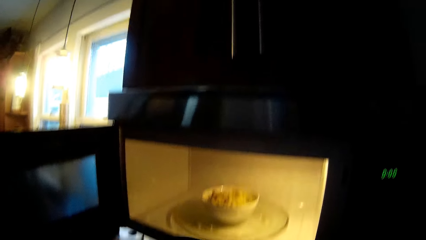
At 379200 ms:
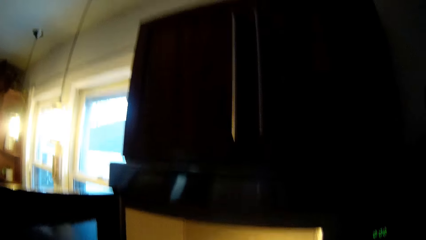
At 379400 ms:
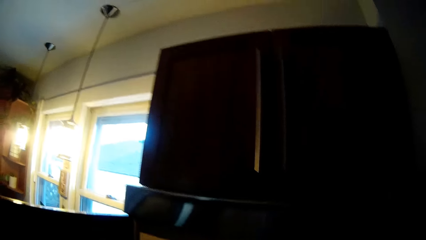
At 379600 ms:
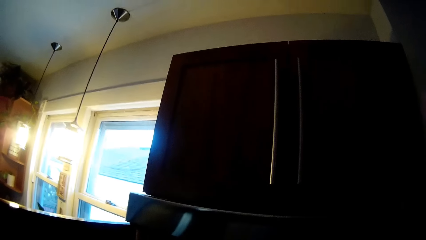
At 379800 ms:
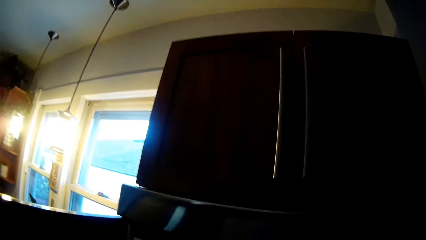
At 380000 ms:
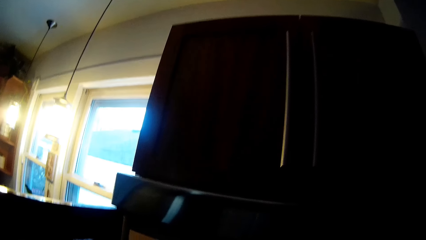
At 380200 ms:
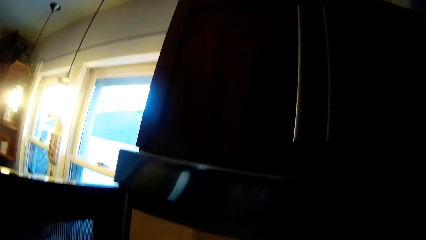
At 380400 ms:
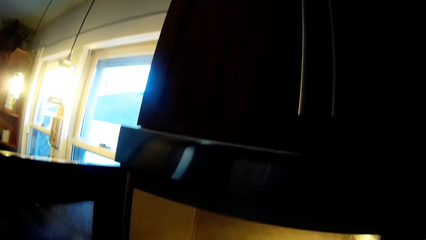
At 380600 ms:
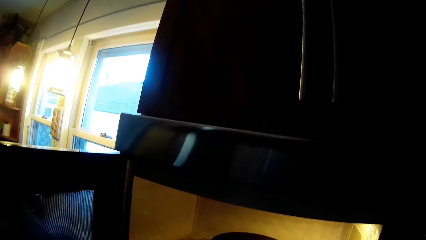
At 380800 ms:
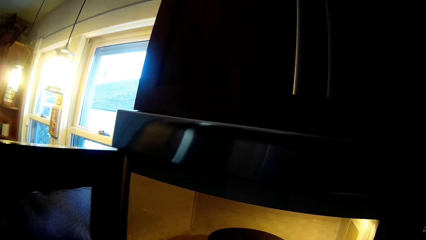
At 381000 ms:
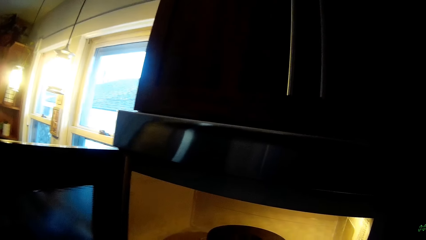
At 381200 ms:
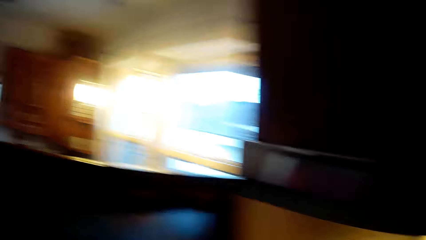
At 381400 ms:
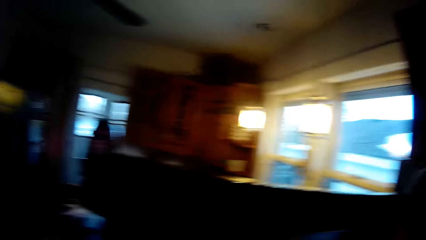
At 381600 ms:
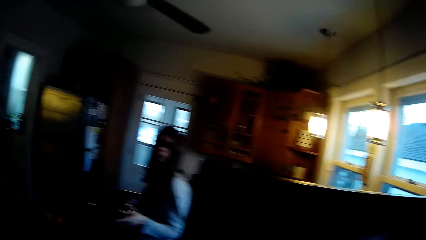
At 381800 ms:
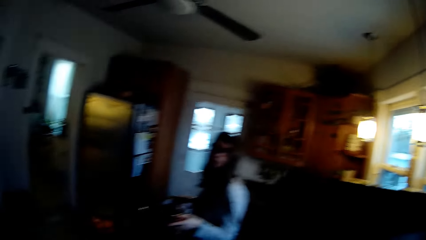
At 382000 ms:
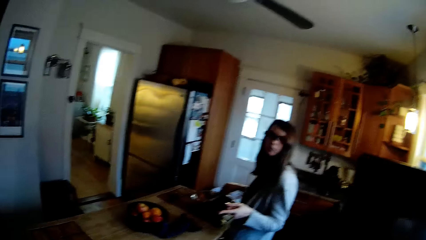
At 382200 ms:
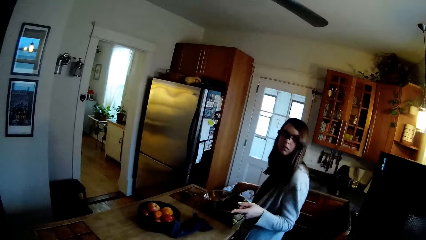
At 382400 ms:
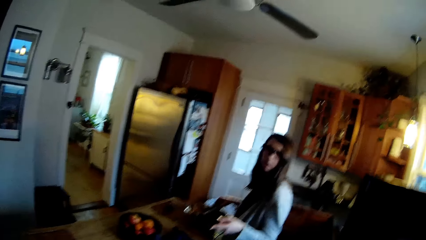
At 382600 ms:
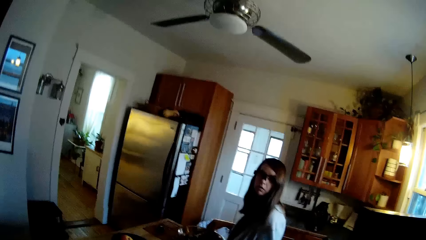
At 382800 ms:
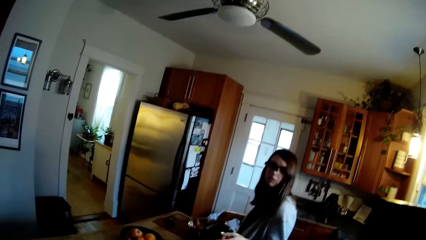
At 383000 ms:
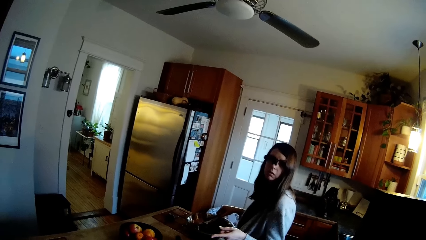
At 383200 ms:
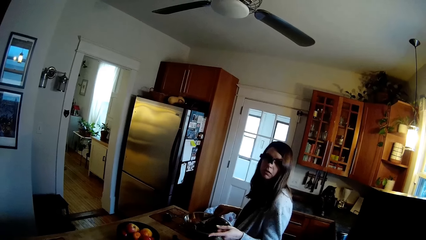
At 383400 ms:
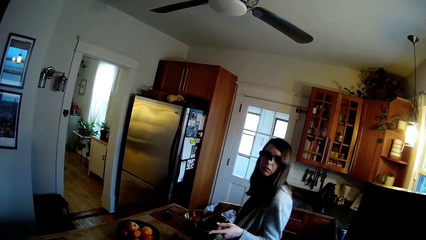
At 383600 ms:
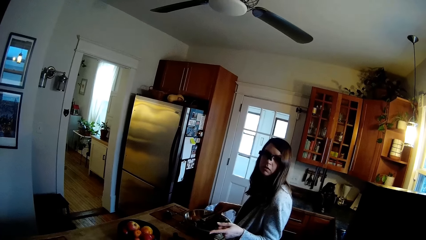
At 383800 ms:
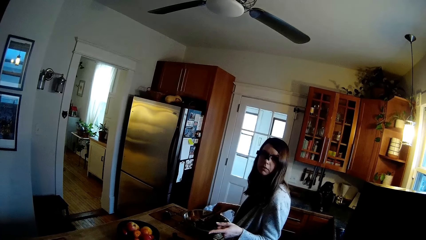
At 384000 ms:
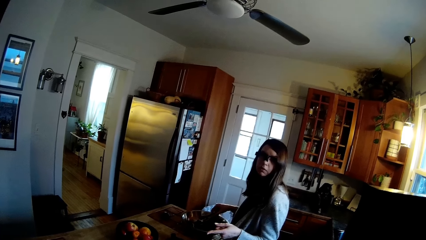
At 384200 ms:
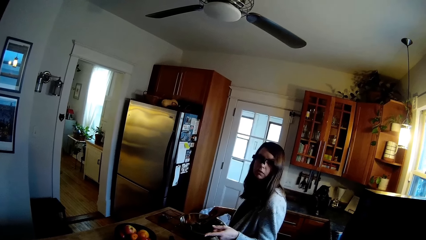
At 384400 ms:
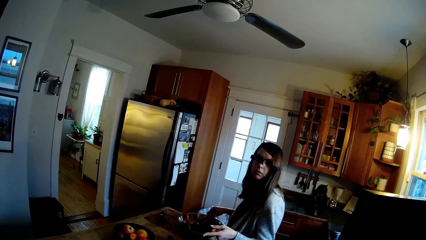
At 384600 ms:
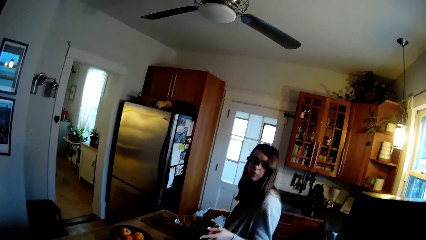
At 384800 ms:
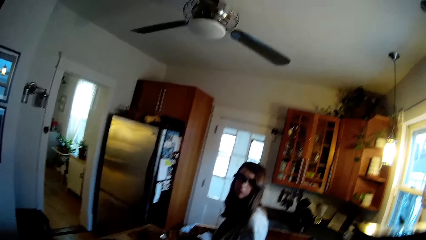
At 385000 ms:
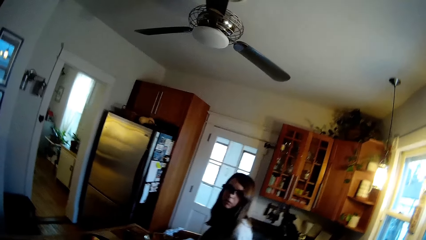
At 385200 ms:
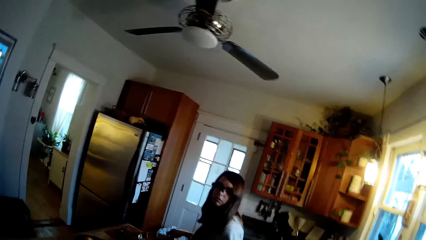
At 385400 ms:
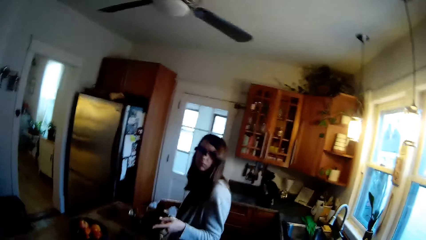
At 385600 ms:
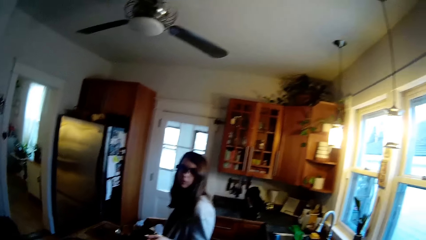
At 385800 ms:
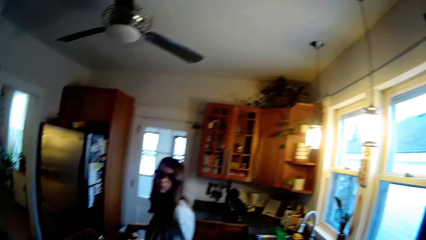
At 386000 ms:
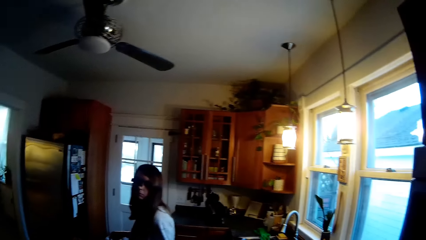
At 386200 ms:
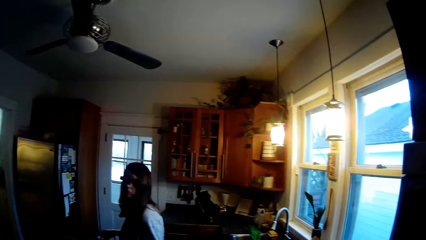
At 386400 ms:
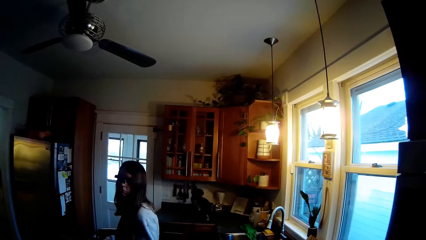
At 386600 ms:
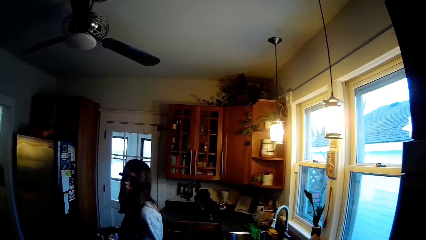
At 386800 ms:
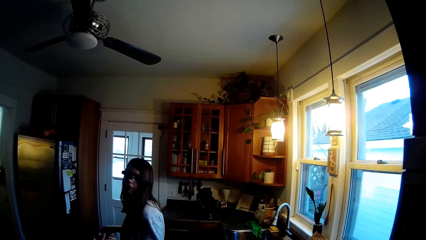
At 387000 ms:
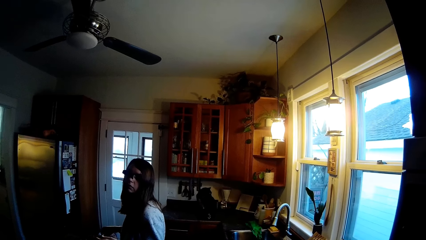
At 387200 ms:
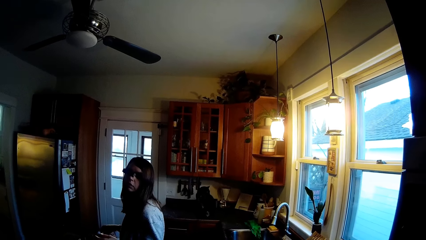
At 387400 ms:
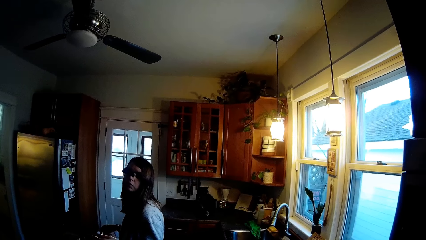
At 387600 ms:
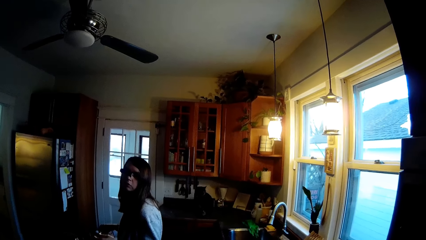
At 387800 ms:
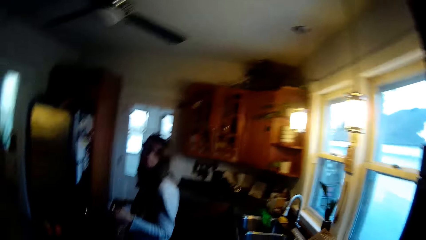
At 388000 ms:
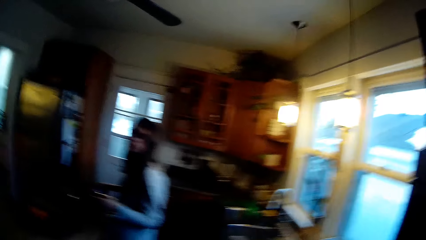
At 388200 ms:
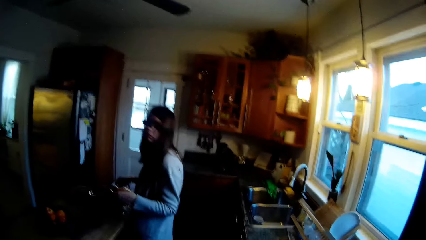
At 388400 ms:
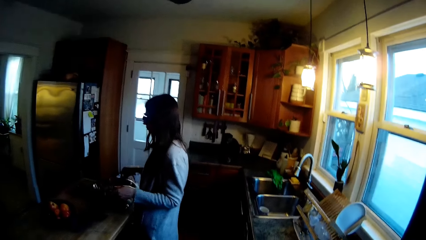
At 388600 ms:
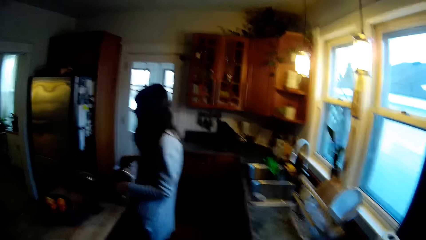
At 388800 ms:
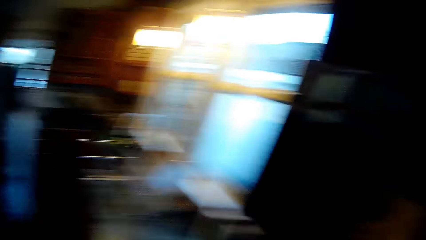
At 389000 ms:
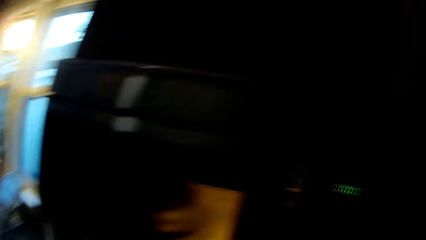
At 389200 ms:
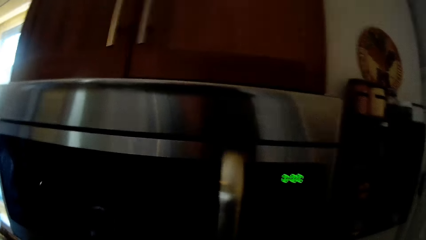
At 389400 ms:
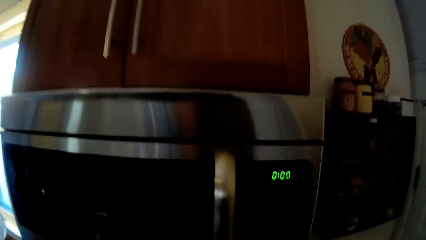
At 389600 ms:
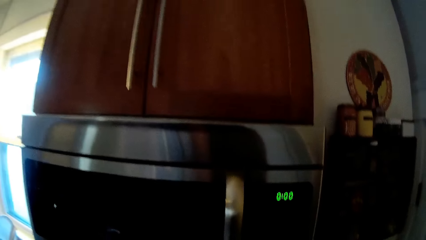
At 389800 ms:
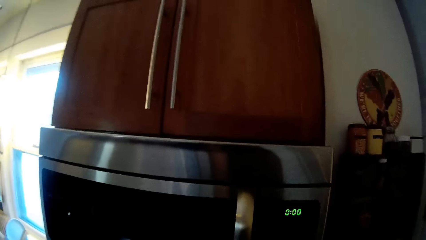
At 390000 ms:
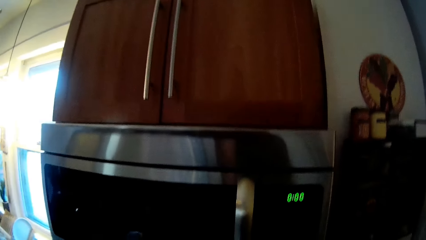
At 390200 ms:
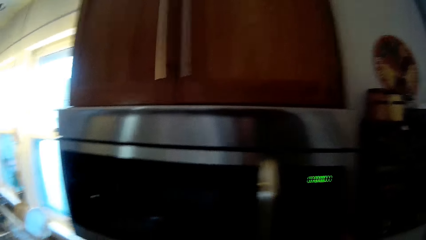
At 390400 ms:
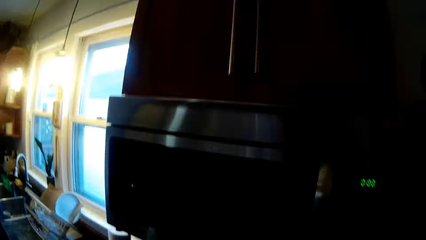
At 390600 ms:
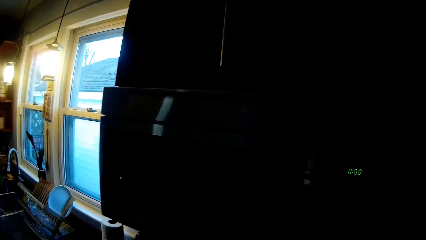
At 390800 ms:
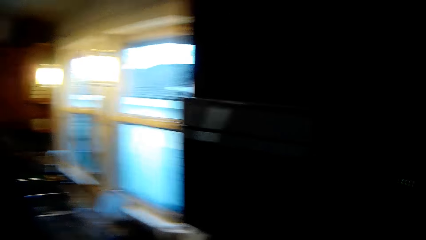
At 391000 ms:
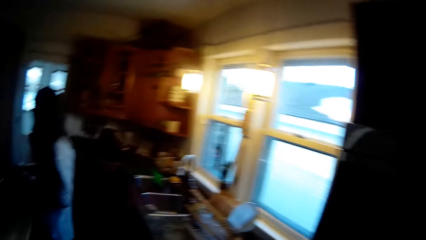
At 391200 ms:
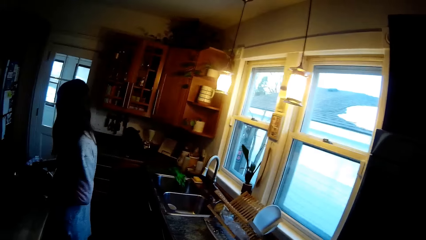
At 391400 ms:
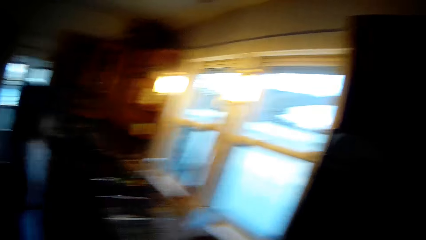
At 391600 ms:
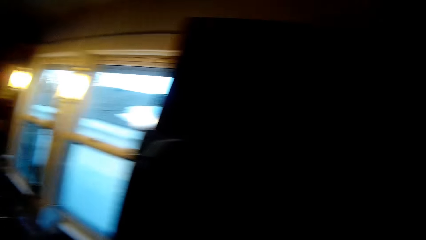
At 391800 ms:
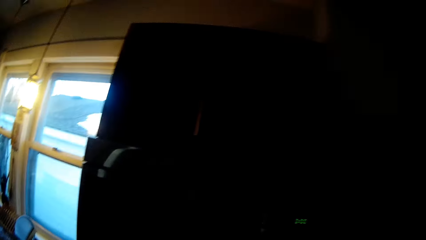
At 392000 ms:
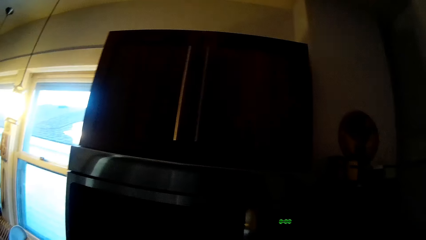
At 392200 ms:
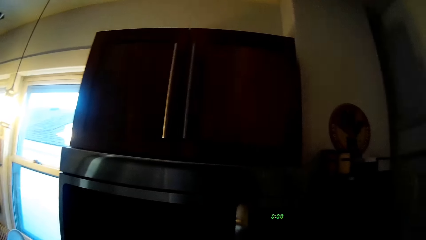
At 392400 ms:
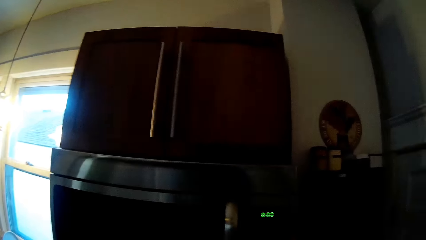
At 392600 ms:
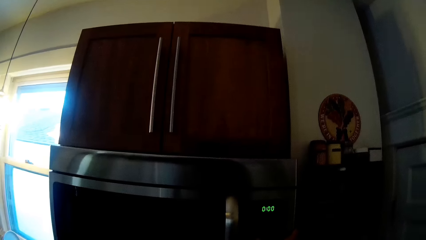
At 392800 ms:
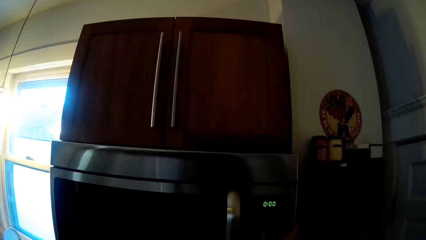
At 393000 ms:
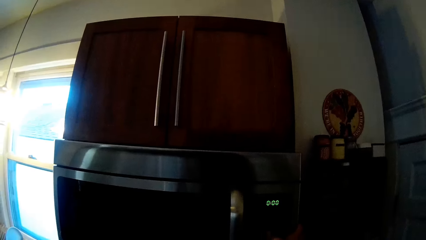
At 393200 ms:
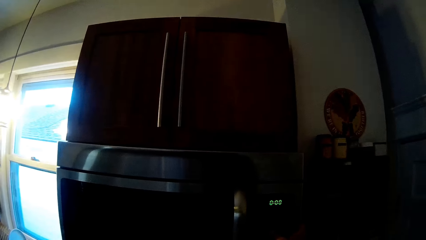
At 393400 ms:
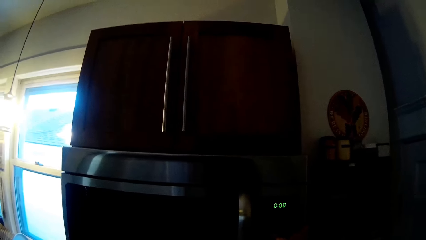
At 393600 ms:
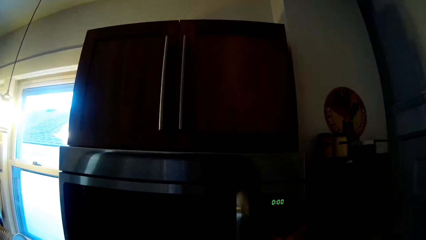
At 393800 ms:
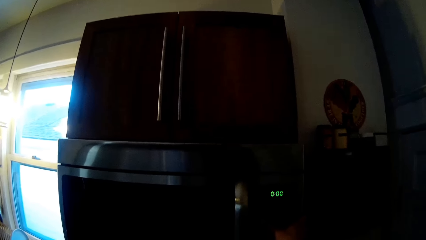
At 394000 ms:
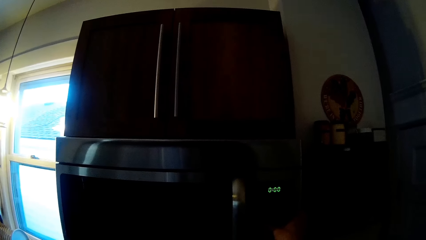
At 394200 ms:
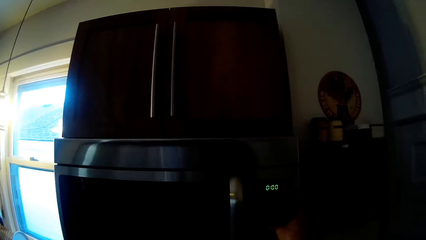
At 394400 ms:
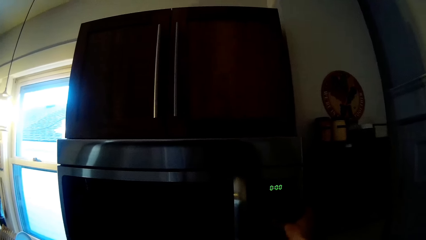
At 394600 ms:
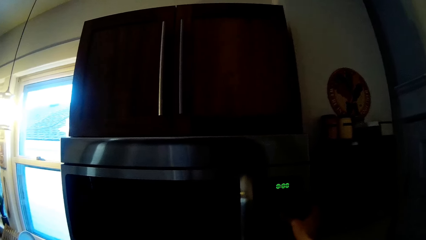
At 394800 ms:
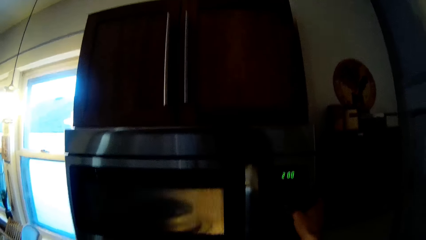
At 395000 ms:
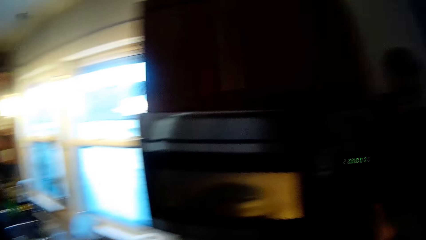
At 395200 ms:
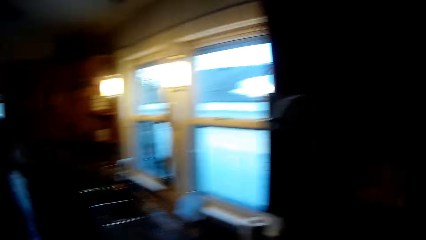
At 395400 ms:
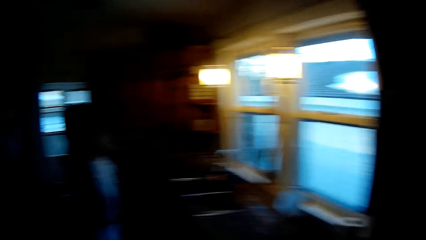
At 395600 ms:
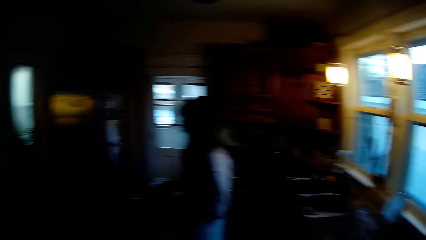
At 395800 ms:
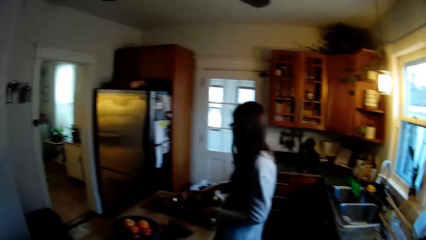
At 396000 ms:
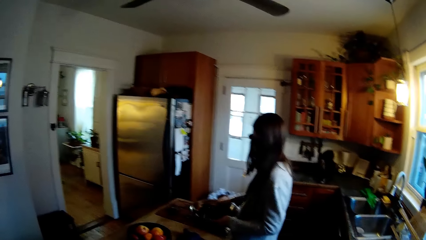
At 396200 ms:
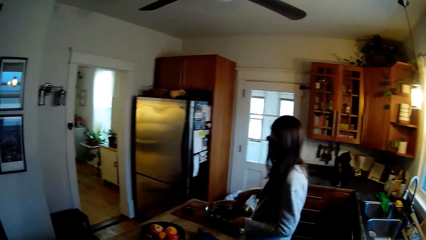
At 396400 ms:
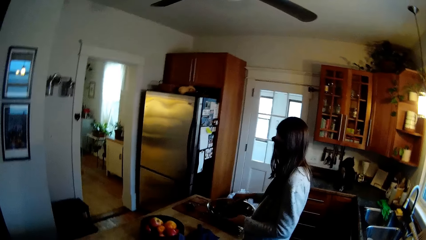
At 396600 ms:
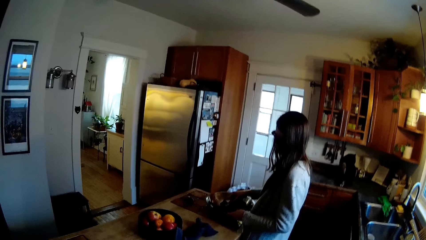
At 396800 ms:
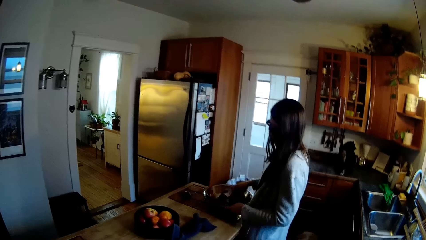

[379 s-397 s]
The camera wearer interacts with the lady while he looks around. He switches off the microwave with his right hand. He sets the microwave. He switches on the microwave with his right hand.
